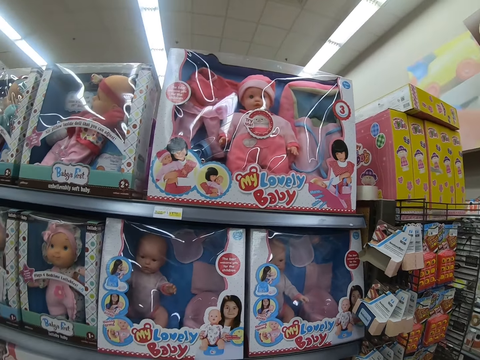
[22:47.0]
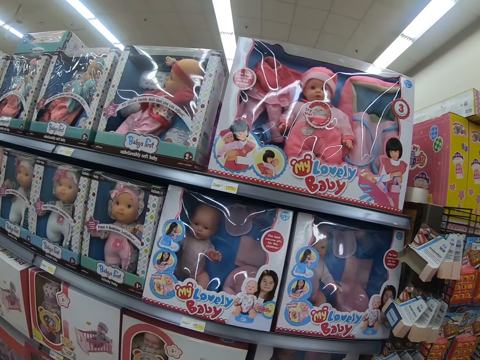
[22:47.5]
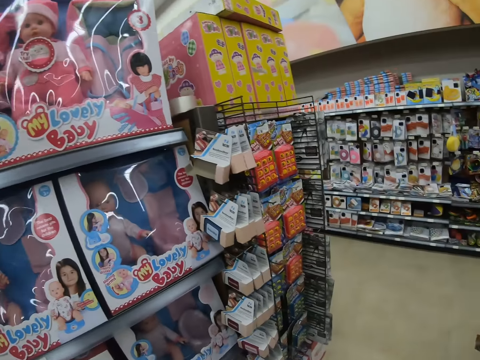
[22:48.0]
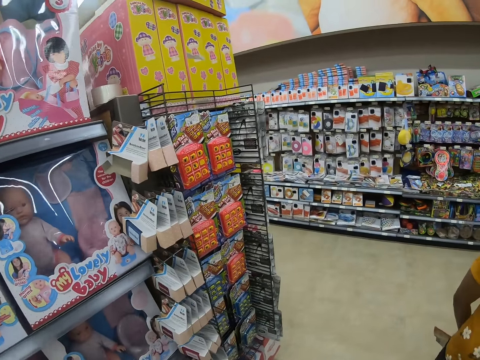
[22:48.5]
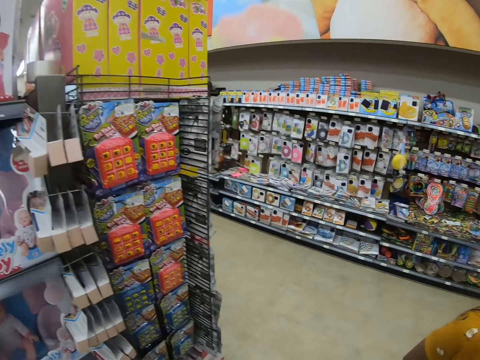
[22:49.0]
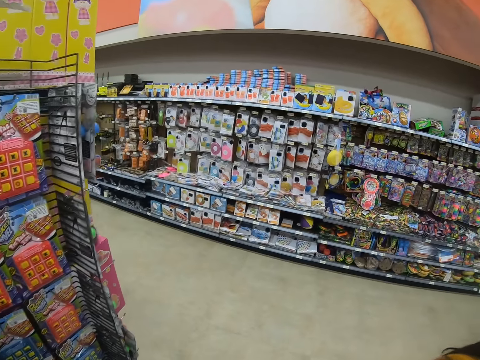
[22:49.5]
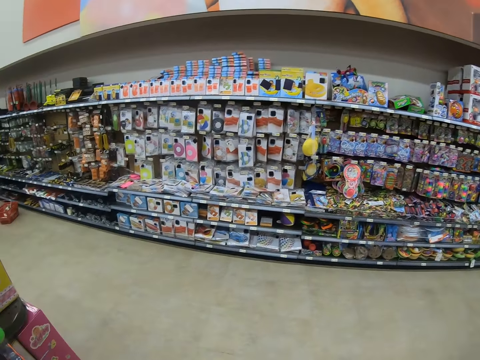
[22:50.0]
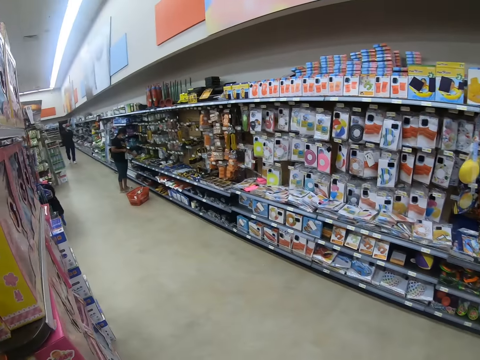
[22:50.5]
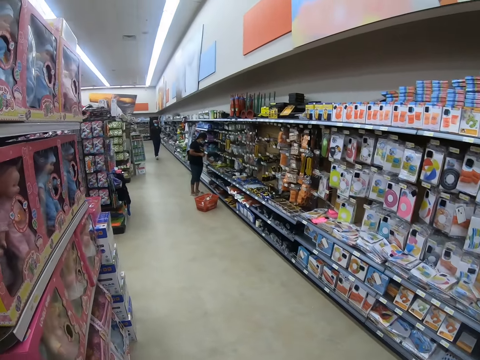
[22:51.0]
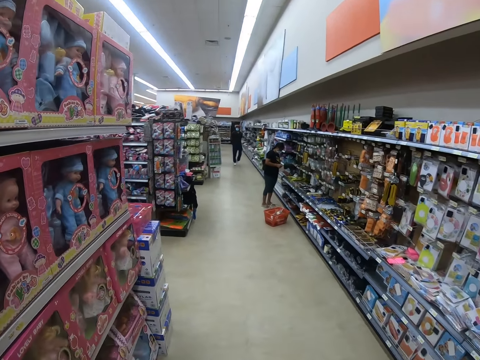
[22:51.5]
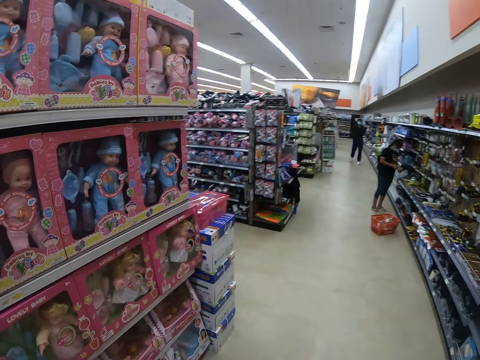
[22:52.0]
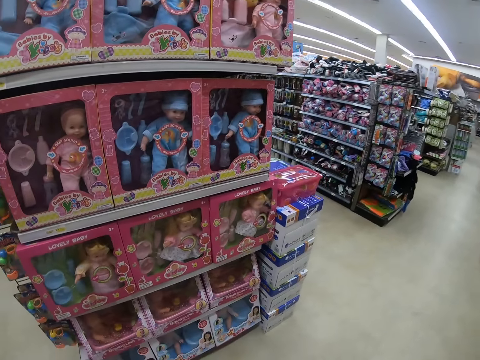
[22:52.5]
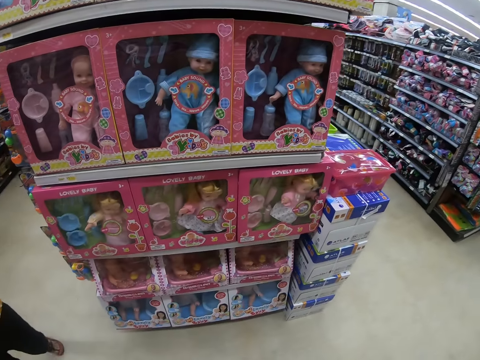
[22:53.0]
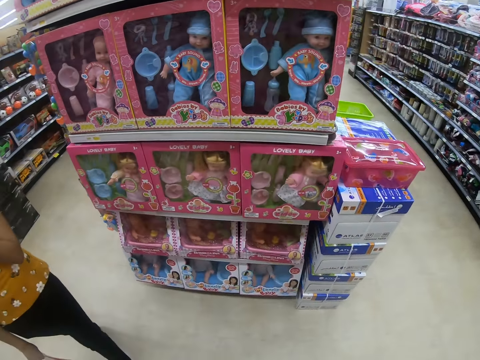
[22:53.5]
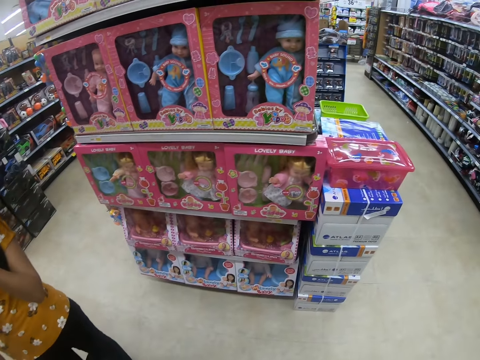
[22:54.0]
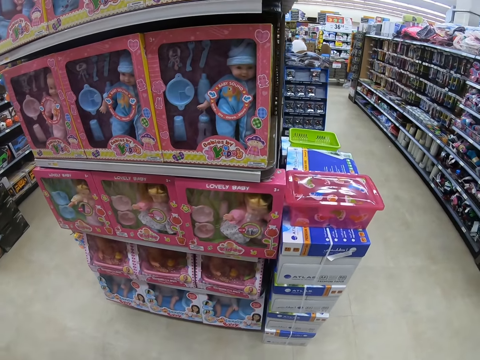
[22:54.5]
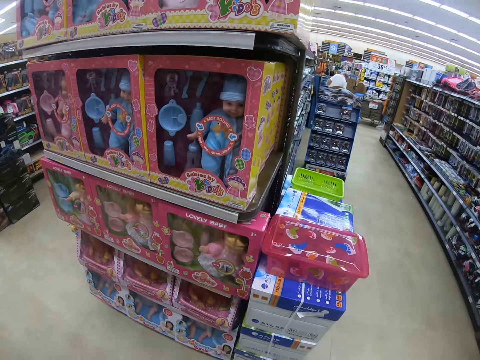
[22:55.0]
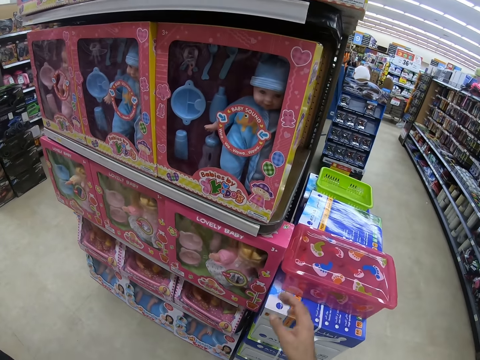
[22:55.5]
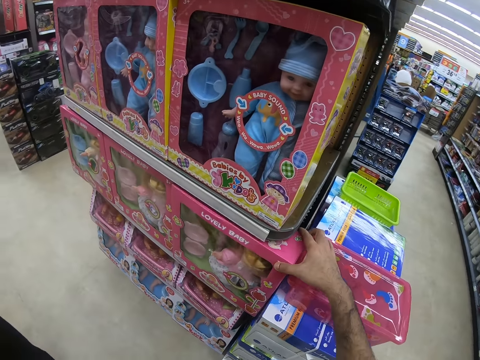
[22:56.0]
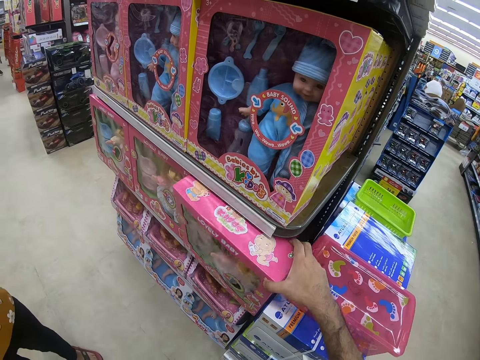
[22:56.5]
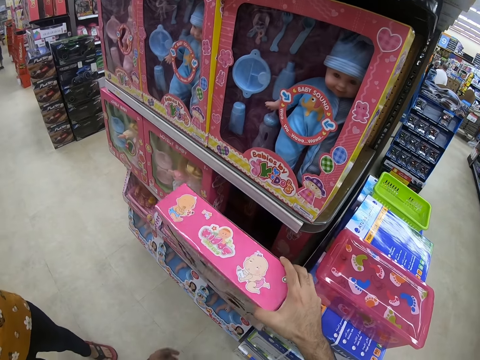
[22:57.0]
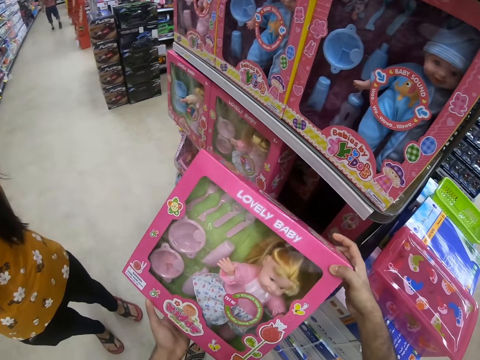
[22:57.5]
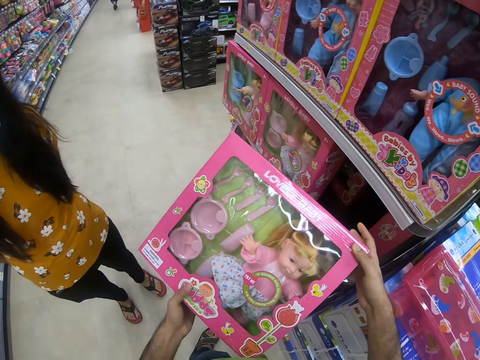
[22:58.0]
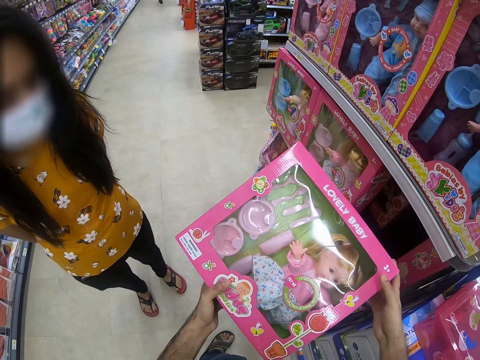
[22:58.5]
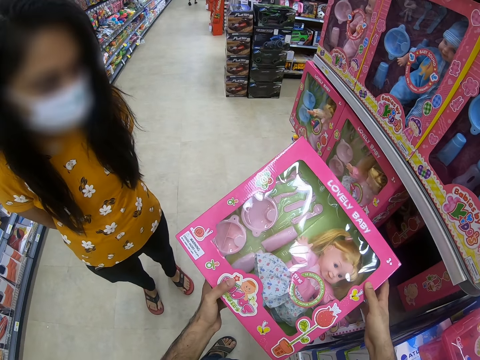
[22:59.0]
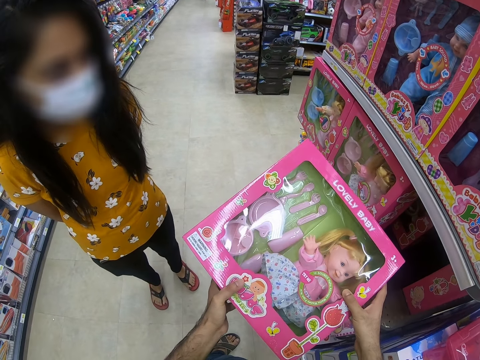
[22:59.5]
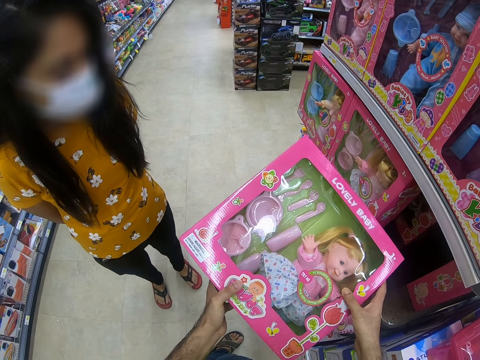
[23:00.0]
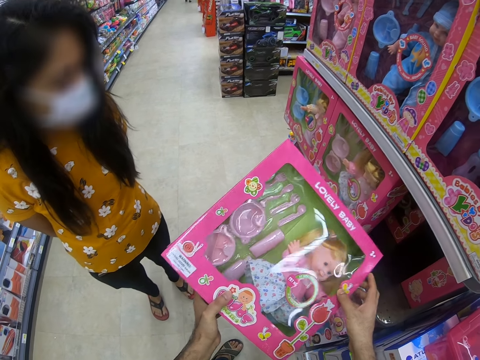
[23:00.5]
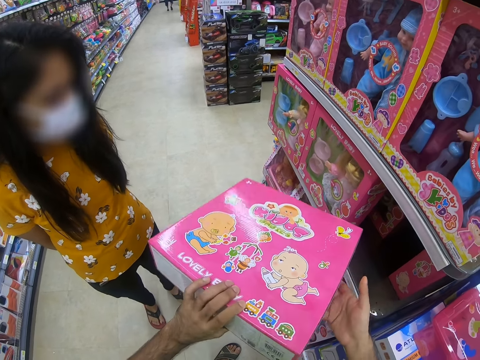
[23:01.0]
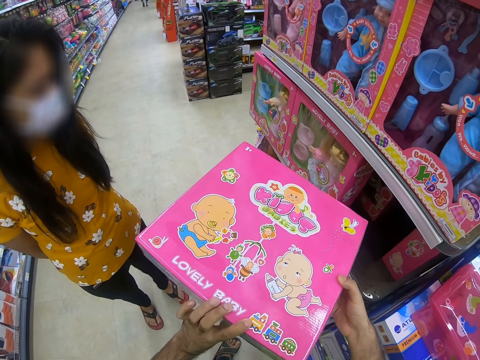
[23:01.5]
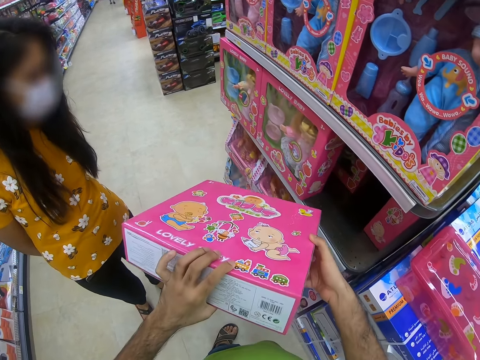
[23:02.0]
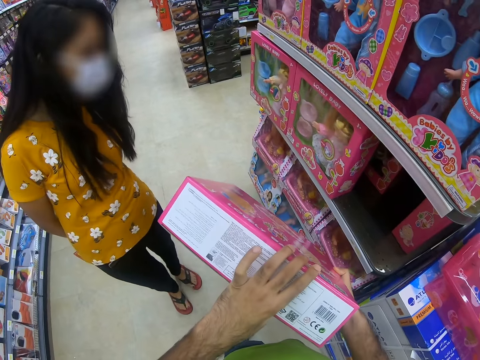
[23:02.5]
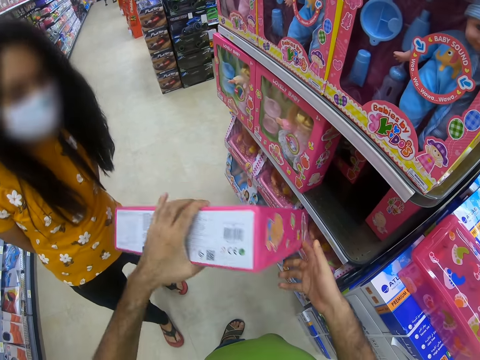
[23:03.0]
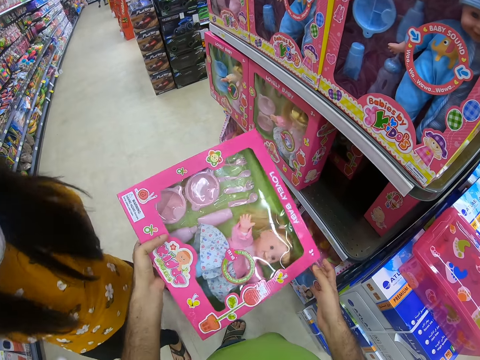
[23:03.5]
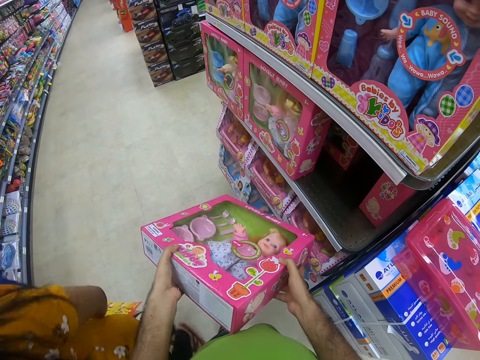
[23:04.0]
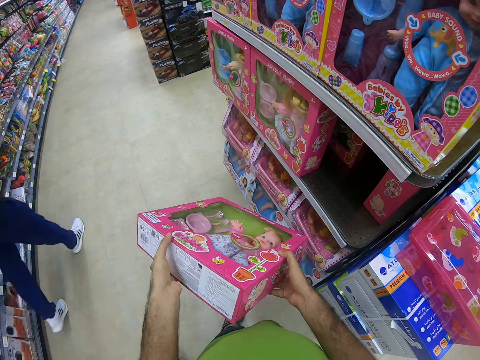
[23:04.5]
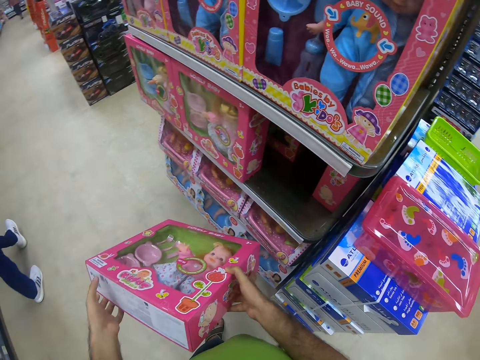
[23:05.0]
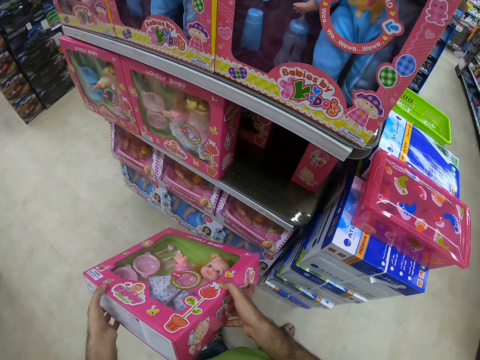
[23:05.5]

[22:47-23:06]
The camera wearer walks in a supermarket. They pick up a doll on a shelf. They look at the doll. They turn a pack of the doll.

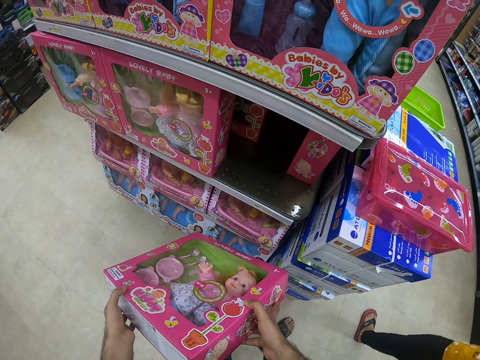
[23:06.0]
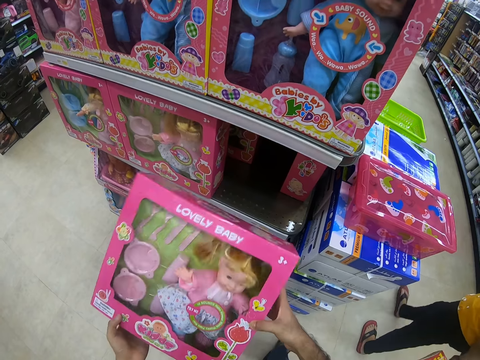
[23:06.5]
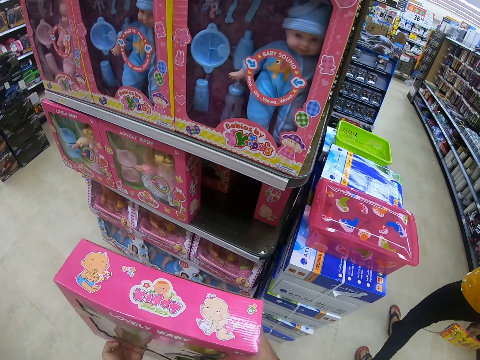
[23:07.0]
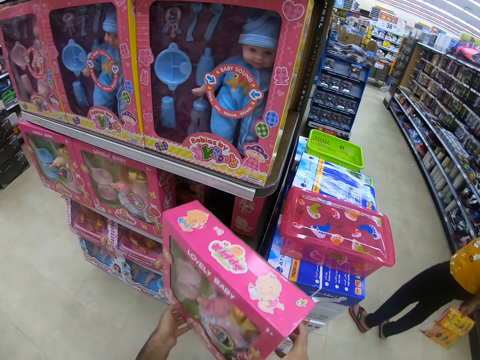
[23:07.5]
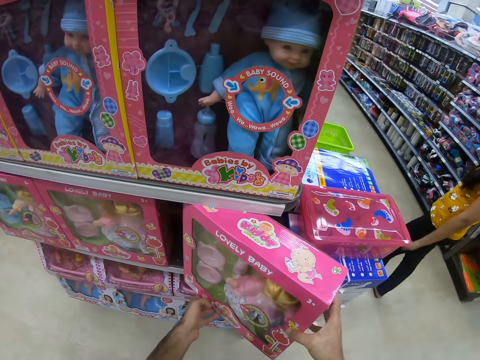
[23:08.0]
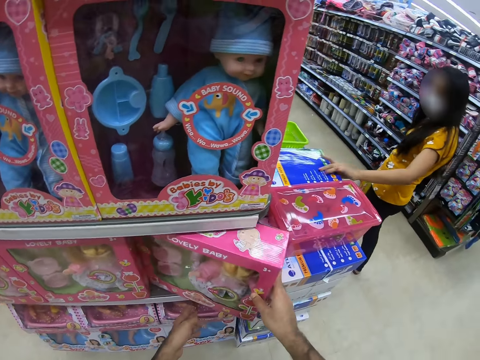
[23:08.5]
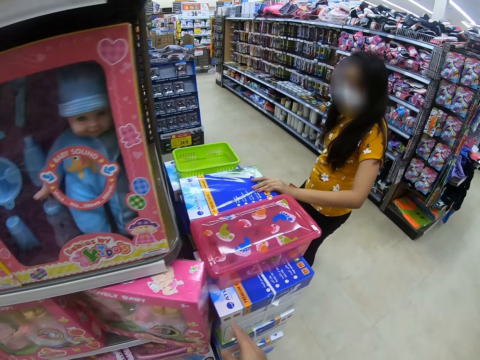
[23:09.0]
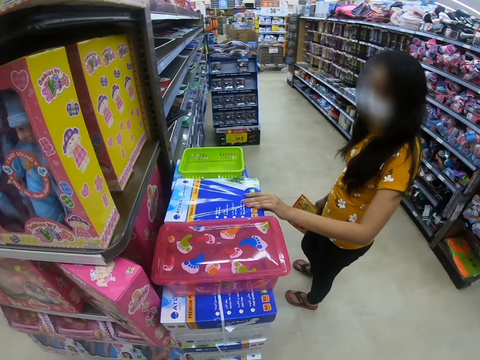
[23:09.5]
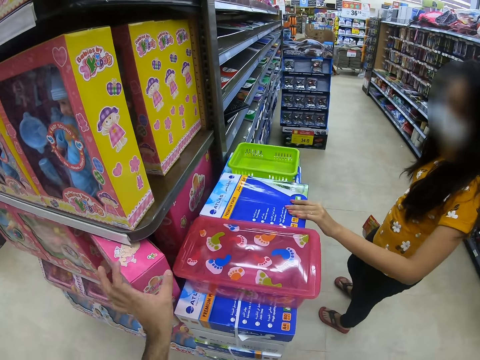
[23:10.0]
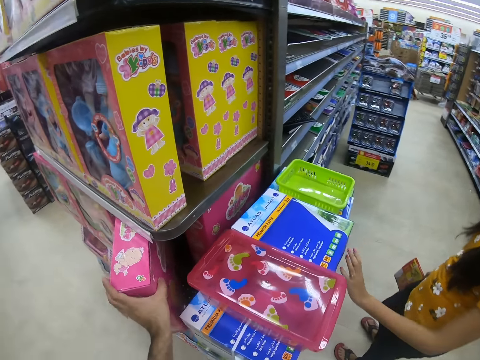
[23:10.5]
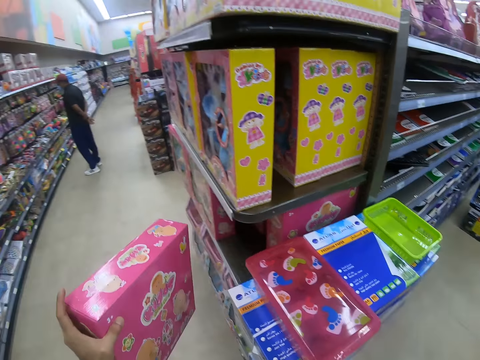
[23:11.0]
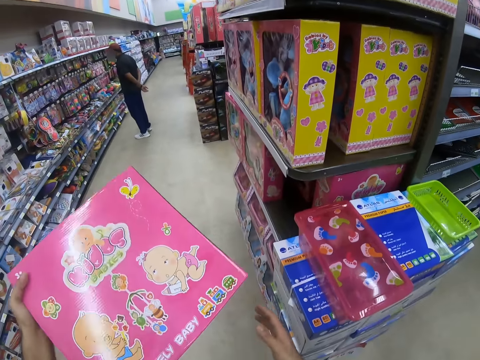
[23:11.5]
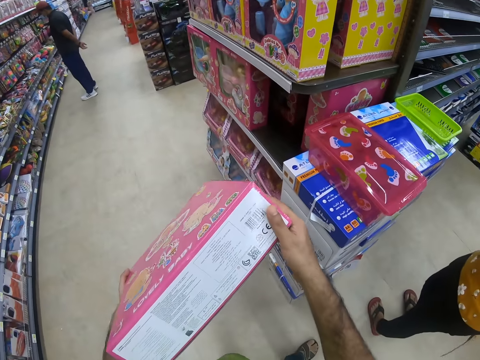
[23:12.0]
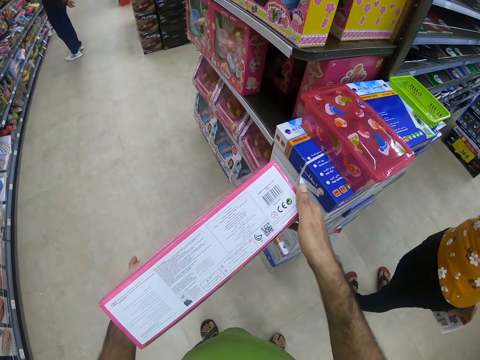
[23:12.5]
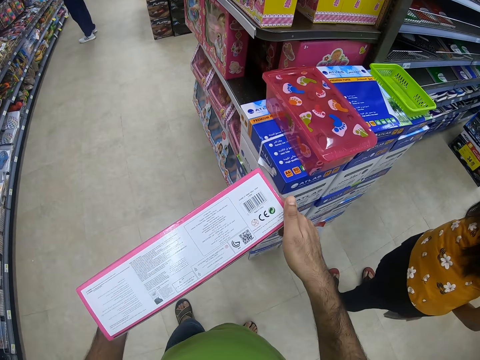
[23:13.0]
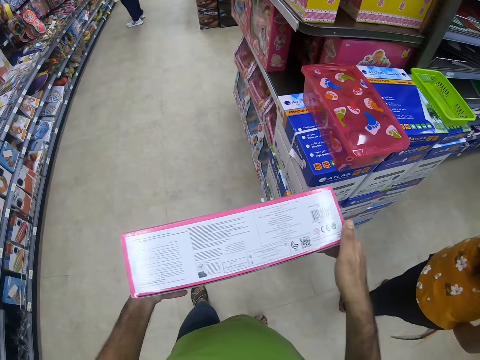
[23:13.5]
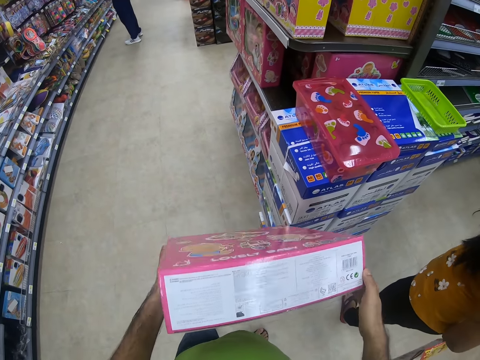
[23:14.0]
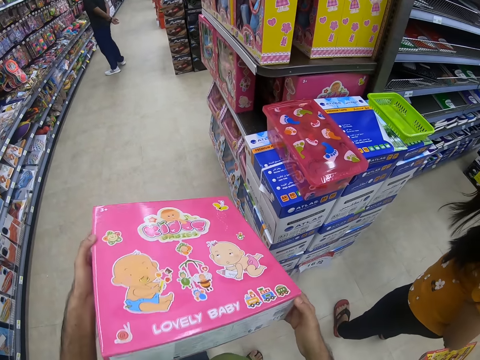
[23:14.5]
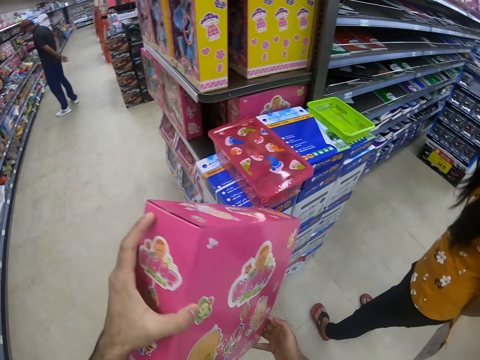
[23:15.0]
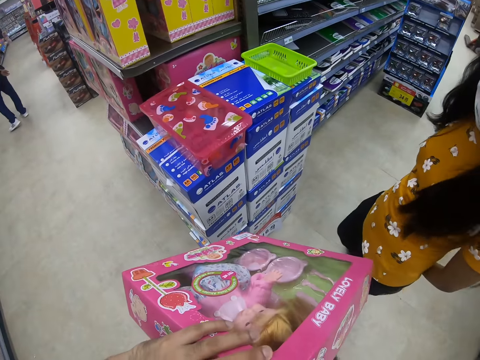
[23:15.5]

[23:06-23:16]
The camera wearer puts a doll on a shelf. A person puts a hand on a tin. The camera wearer picks up a pack or package of a doll on a shelf. They read on the pack of the doll. They turn the package of the doll.
